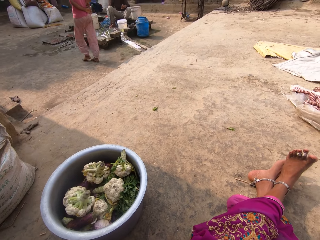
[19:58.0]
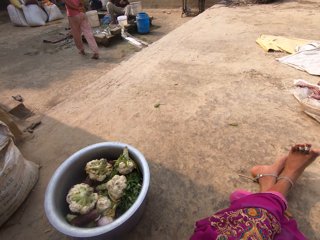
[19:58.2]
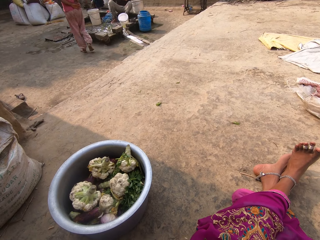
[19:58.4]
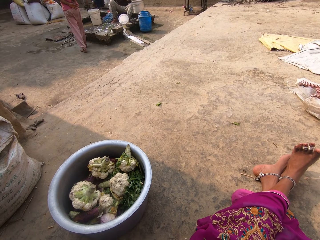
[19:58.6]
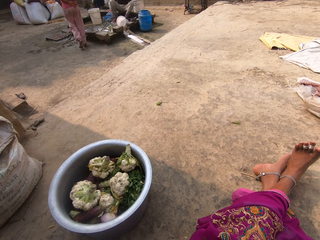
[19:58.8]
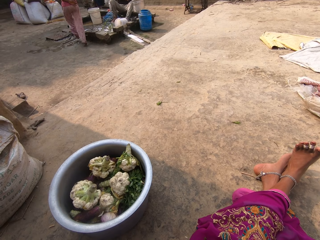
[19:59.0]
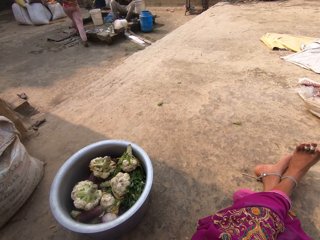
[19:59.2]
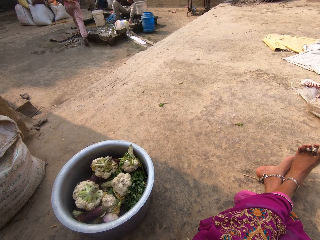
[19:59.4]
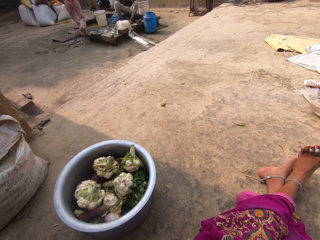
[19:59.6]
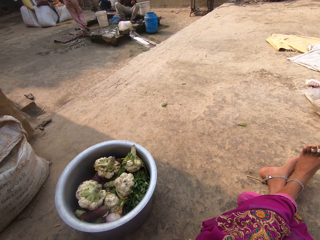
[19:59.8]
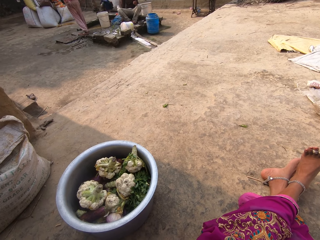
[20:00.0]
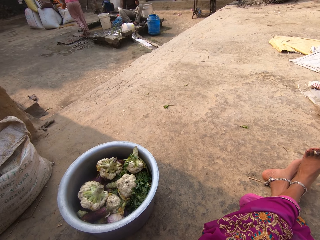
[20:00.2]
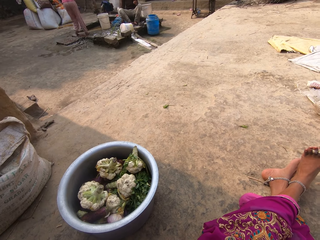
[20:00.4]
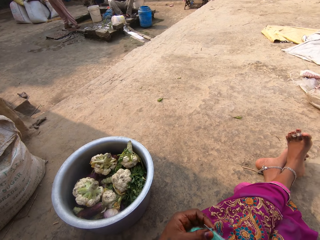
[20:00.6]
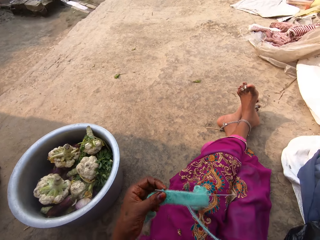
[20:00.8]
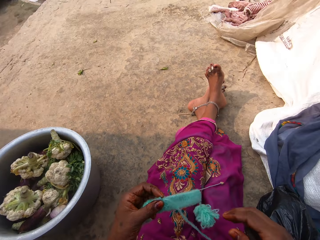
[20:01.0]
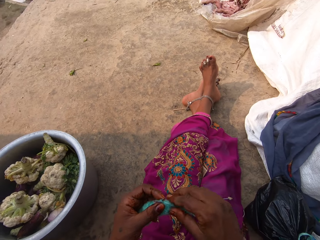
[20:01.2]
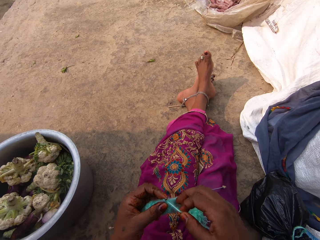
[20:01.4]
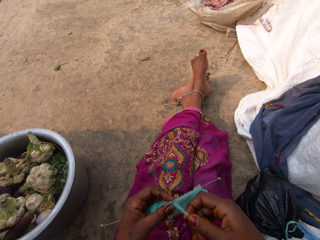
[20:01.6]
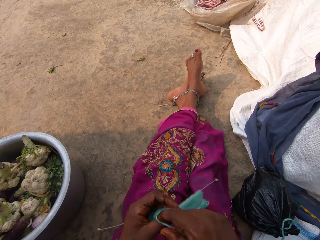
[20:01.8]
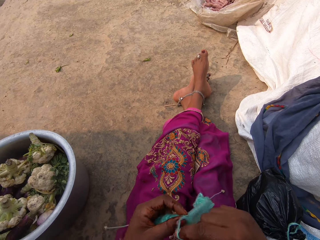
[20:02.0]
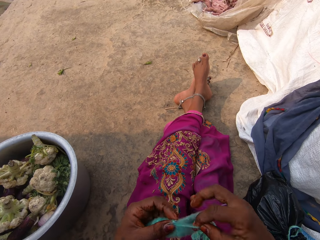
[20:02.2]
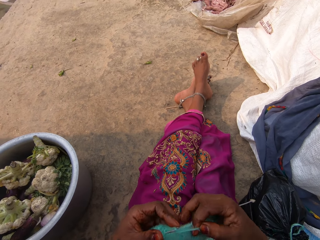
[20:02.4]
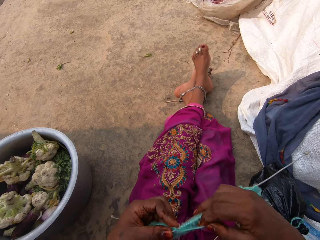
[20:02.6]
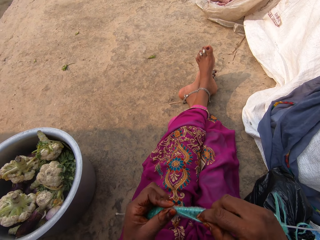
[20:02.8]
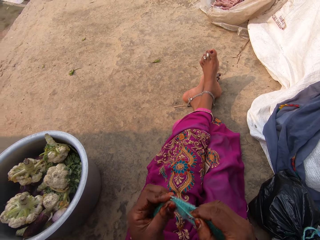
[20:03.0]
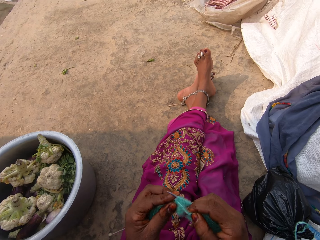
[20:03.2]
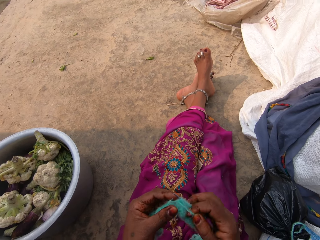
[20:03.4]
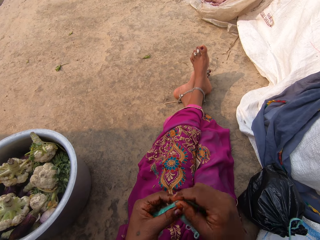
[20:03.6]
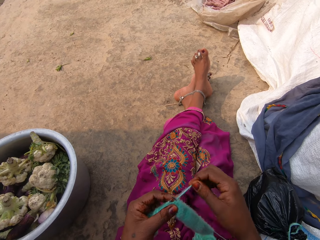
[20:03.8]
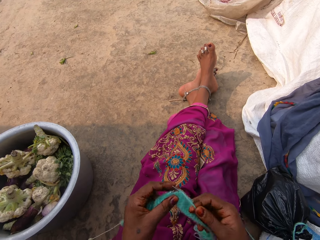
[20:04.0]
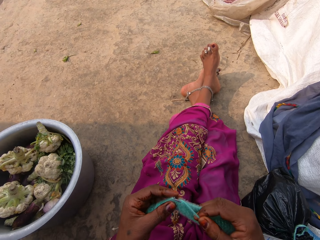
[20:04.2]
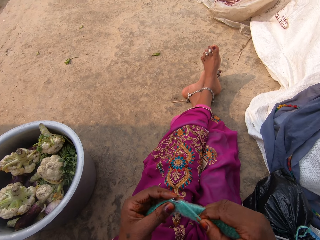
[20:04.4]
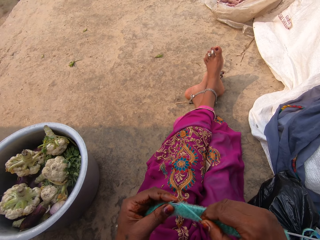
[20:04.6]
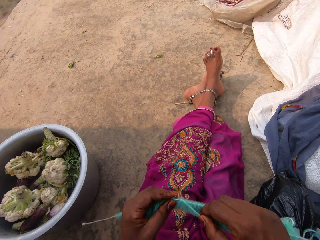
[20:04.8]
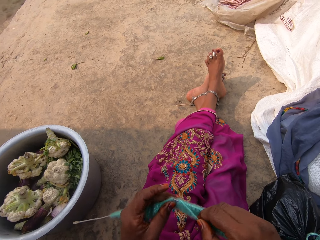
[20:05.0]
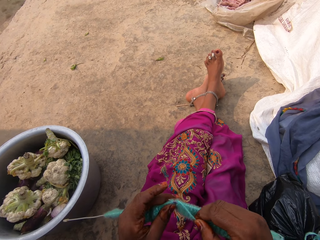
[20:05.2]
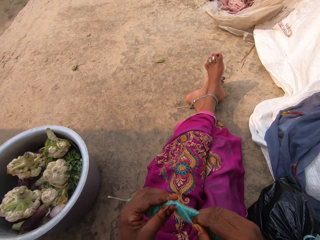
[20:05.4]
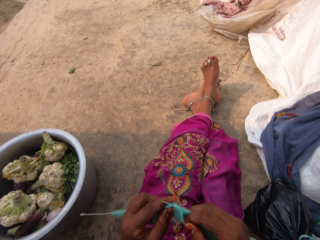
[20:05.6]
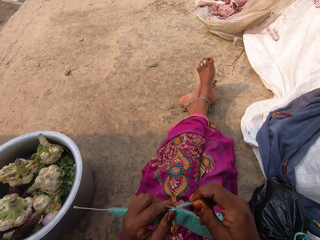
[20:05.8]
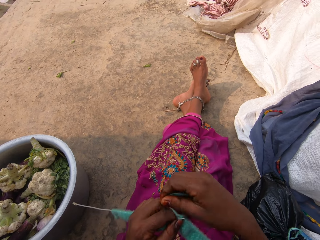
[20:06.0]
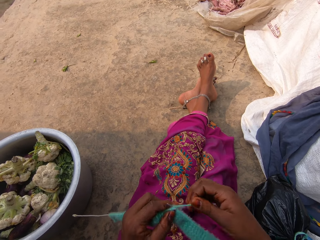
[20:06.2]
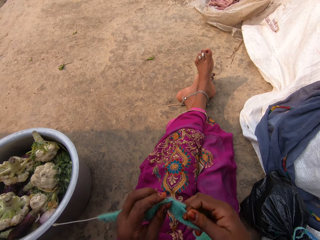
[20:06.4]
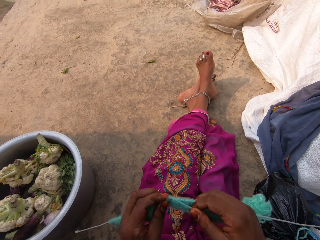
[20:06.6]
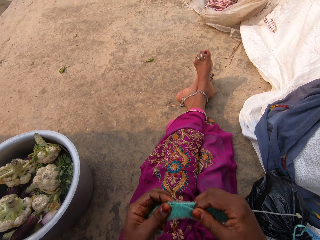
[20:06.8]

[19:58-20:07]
The camera wearer knits a fabric.

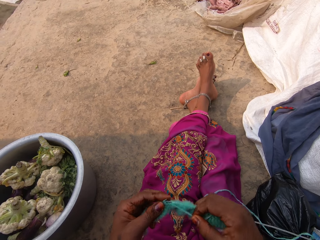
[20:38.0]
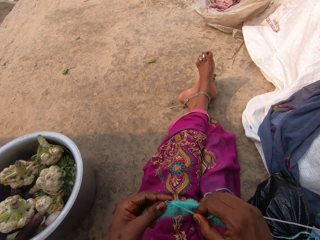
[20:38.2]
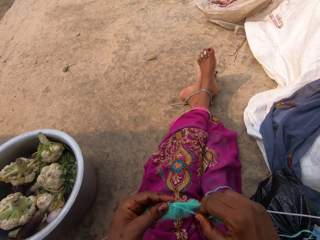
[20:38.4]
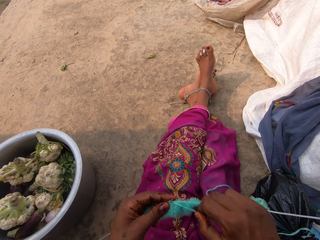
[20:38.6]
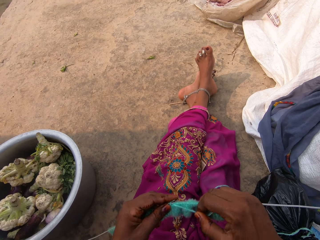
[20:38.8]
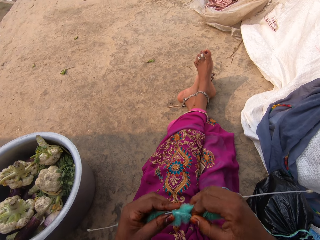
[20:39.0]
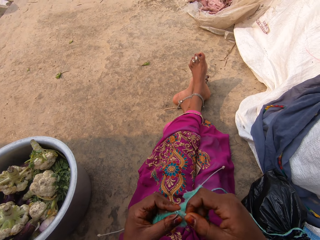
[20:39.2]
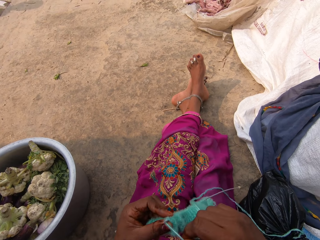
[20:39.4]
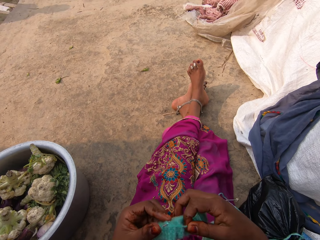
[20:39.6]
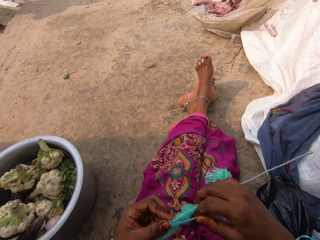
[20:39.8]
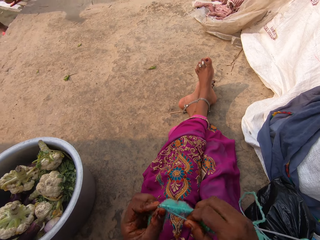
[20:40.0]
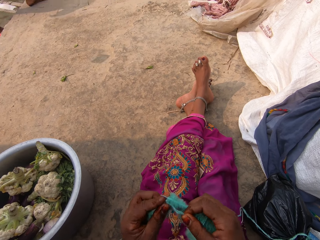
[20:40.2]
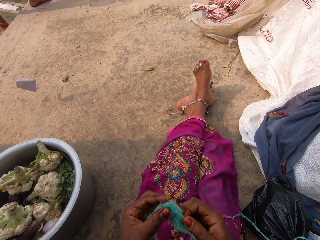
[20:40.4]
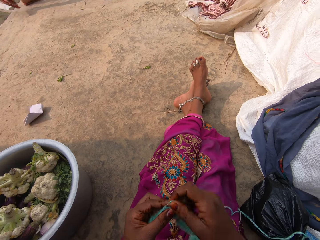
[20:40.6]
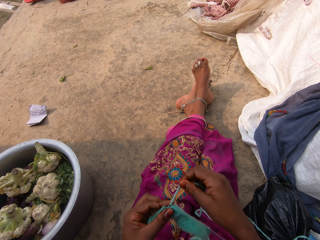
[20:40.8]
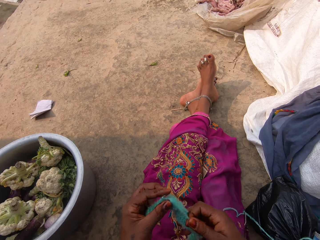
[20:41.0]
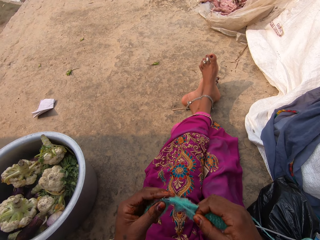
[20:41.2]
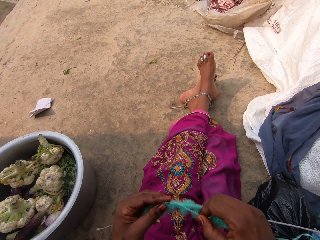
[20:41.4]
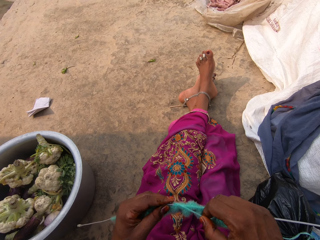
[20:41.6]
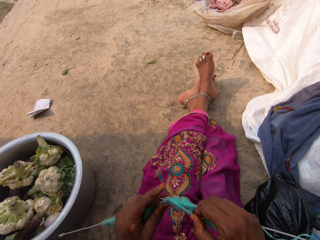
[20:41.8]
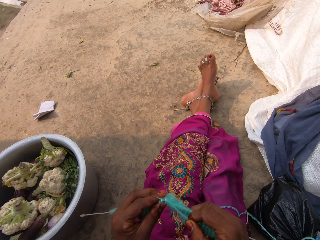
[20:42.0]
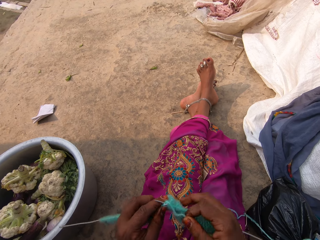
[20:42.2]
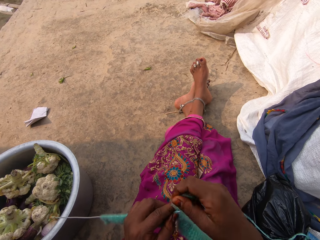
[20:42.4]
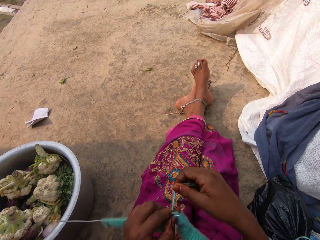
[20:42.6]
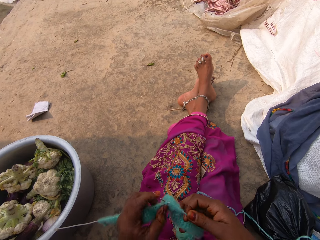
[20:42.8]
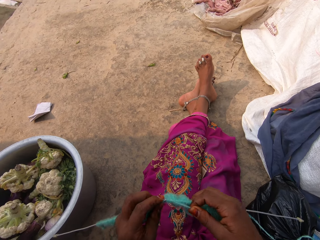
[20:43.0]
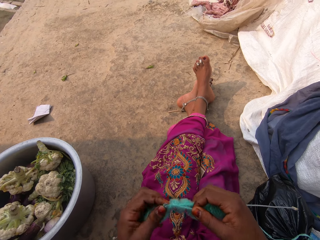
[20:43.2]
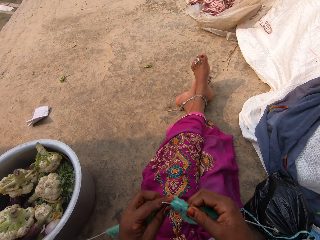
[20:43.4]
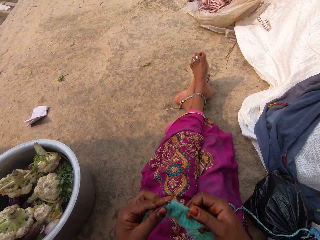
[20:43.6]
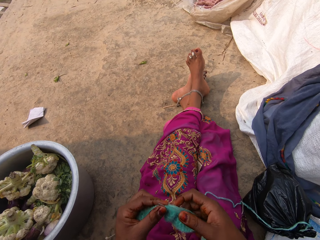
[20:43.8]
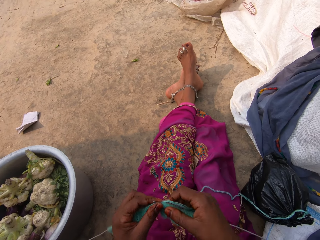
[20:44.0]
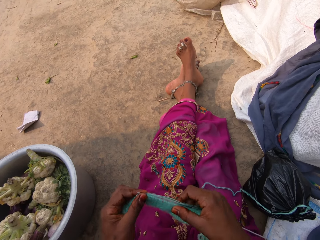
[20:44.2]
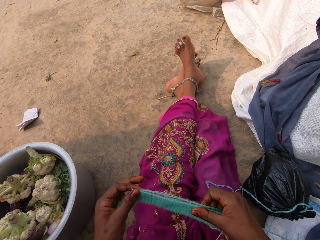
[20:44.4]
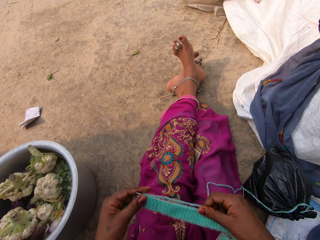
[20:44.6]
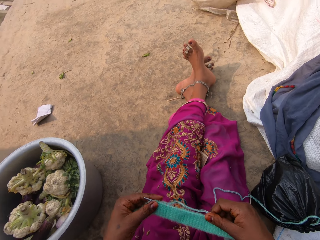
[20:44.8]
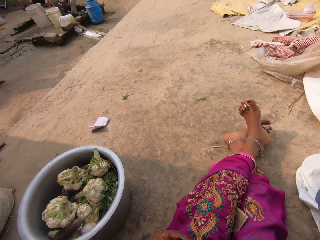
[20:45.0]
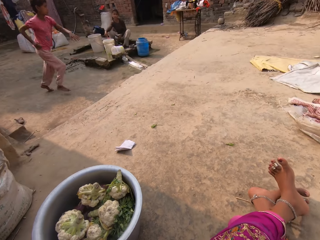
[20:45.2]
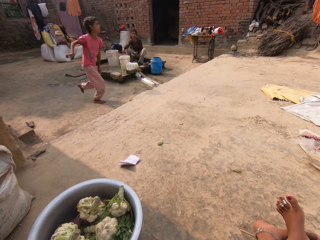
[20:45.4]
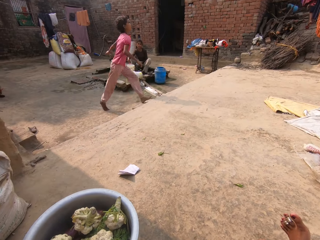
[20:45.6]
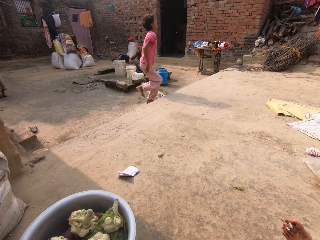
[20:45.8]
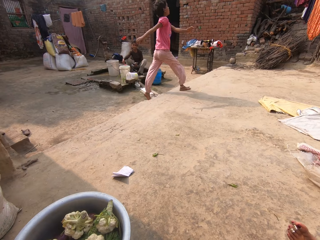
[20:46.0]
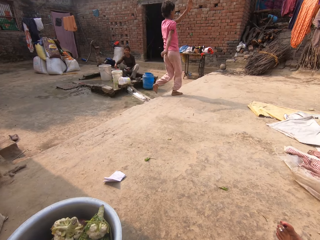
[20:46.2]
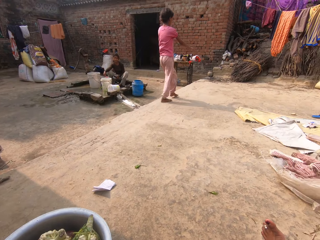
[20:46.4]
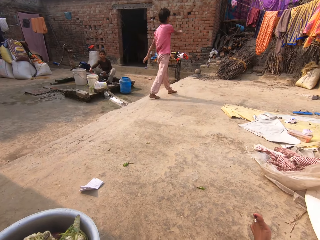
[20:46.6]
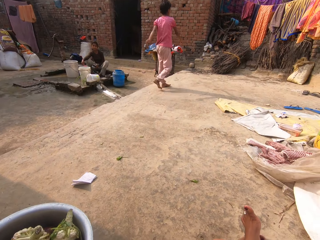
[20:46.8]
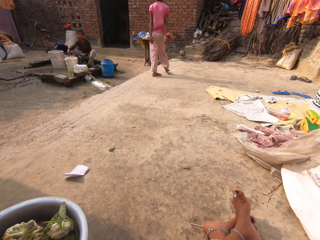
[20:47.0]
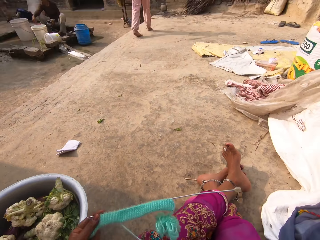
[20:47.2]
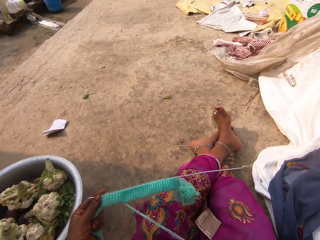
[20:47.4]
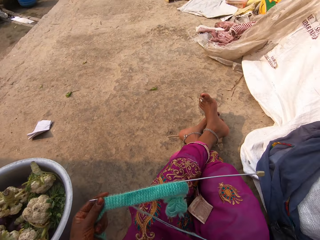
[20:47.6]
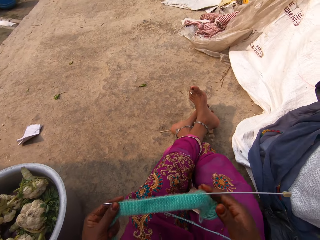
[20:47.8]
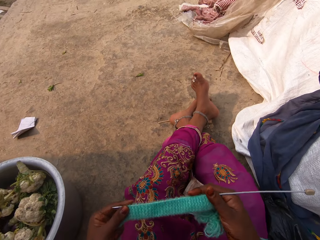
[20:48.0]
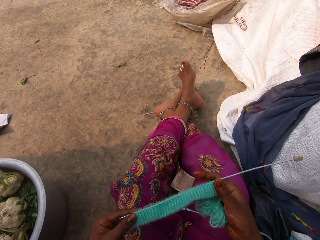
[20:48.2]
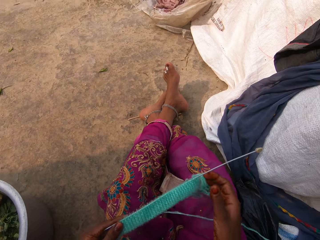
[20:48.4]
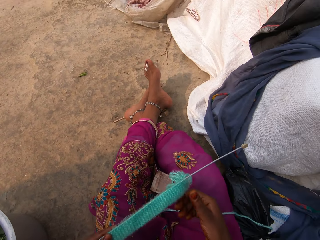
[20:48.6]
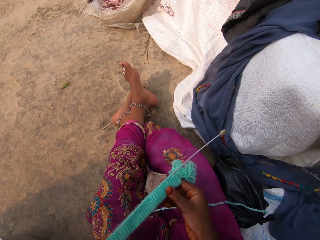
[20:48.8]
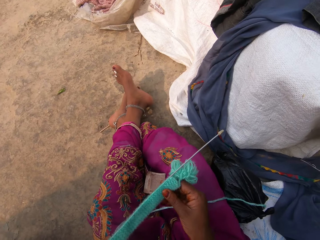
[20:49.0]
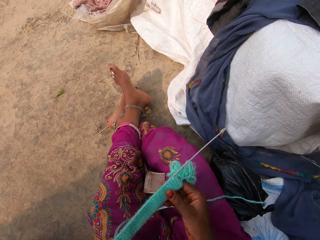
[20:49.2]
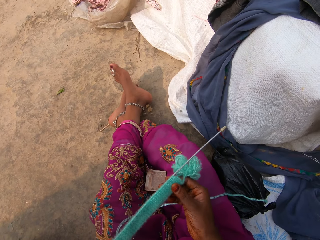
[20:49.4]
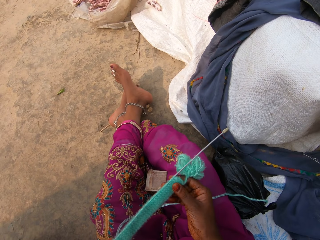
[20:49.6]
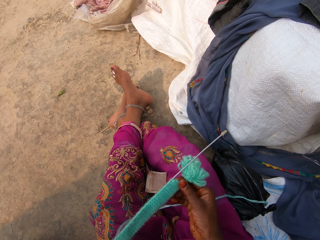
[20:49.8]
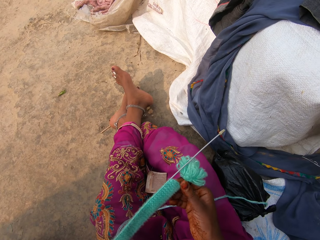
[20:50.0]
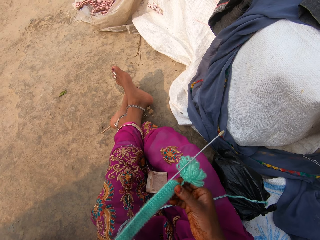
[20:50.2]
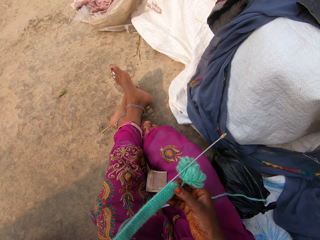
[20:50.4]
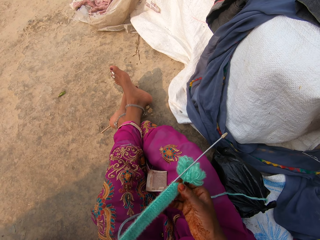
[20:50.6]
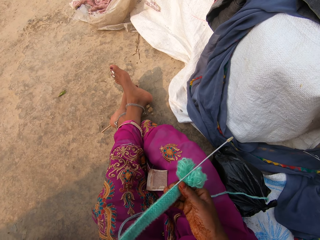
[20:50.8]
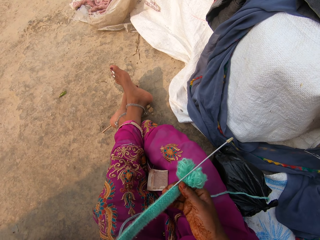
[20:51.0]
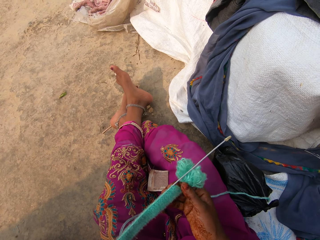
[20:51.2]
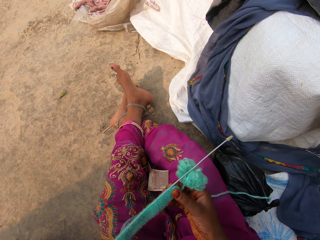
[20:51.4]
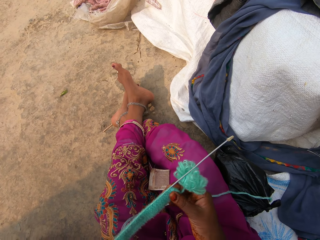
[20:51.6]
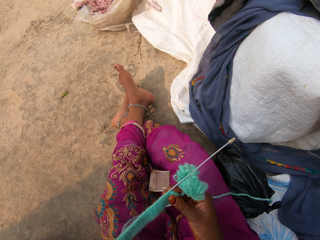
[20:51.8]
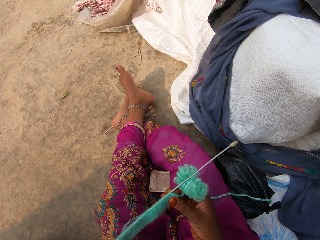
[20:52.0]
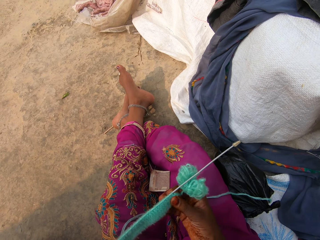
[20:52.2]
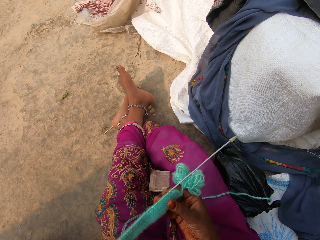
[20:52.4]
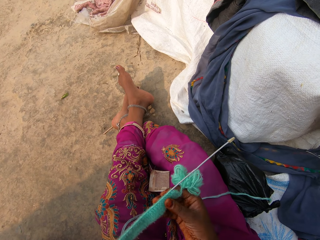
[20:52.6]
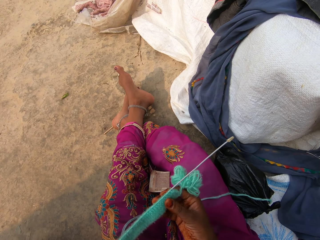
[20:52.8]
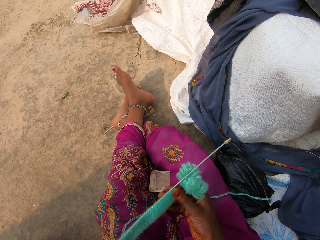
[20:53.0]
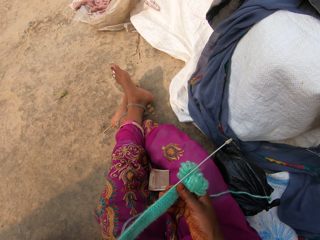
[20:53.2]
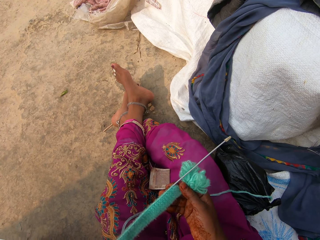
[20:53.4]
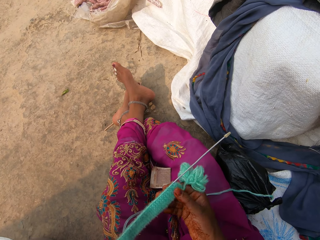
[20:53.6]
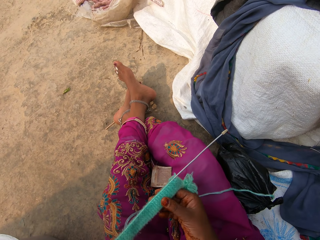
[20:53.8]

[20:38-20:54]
The boy throws a piece of paper towards the camera wearer. The camera wearer adjusts the fabric on the hands. The boy runs in front of the camera wearer. The camera wearer looks around the compound. She adjusts the thread with her right hand. She adjusts the fabric on the knitting needle. She knits the thread with the knitting needles in her hands. She looks at the fabric.
